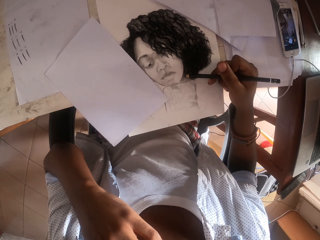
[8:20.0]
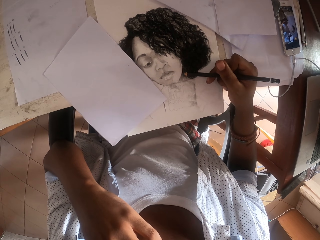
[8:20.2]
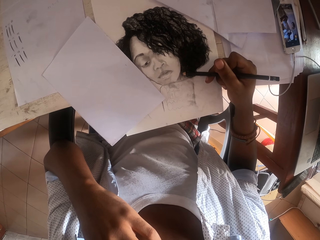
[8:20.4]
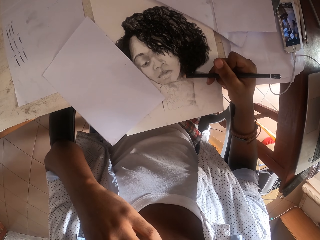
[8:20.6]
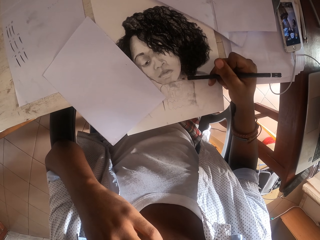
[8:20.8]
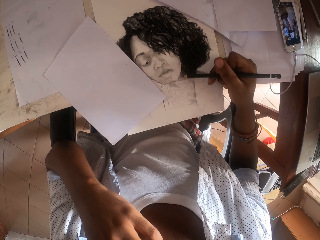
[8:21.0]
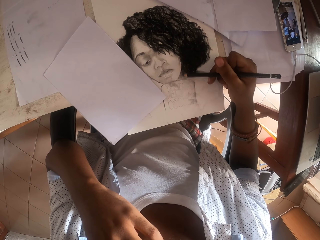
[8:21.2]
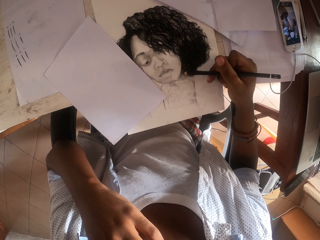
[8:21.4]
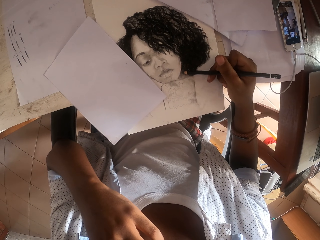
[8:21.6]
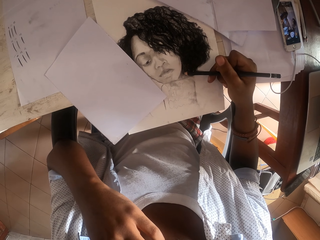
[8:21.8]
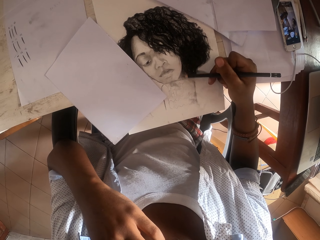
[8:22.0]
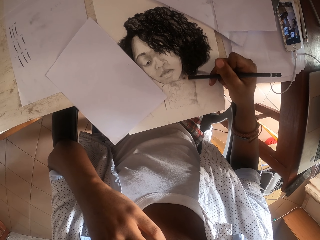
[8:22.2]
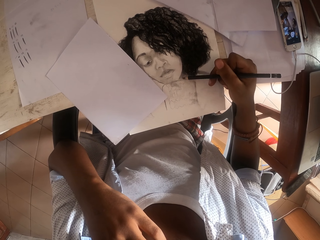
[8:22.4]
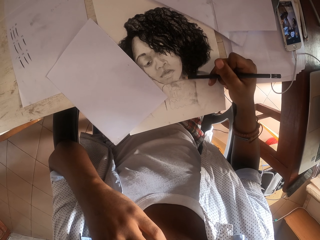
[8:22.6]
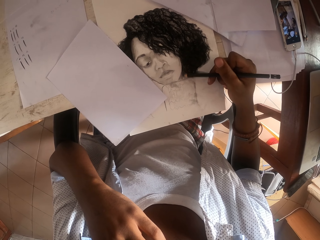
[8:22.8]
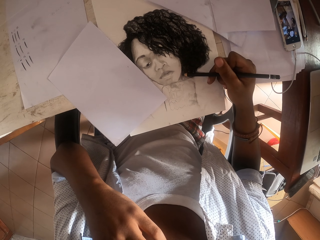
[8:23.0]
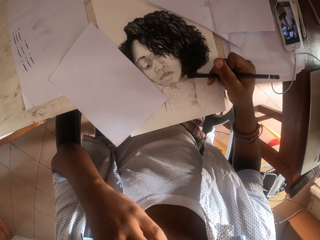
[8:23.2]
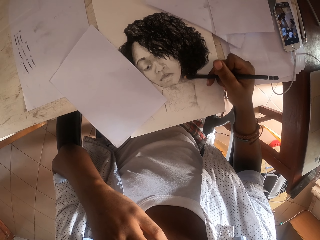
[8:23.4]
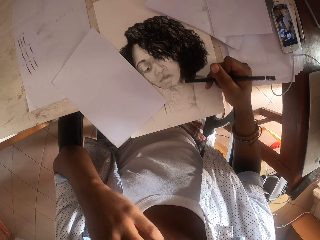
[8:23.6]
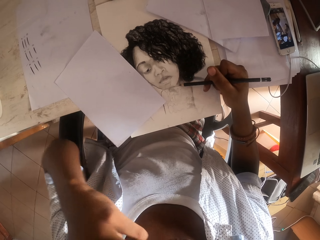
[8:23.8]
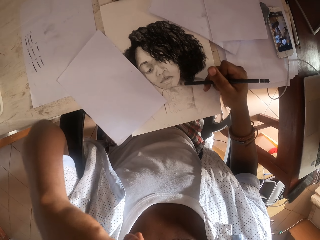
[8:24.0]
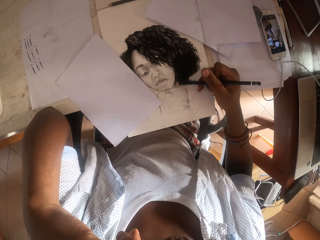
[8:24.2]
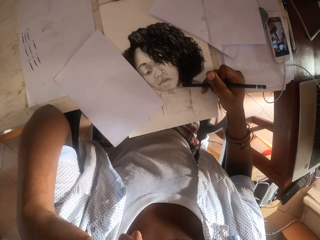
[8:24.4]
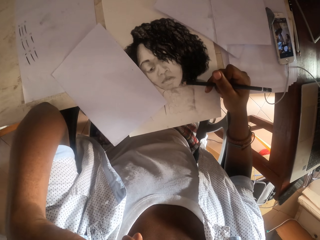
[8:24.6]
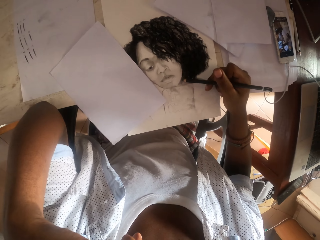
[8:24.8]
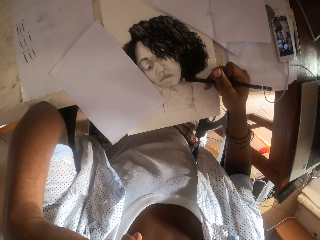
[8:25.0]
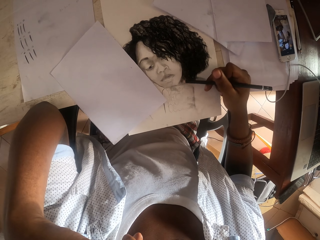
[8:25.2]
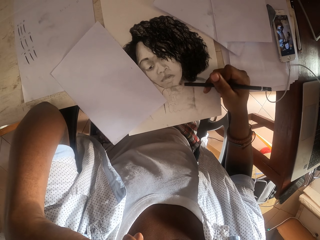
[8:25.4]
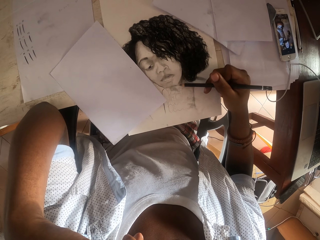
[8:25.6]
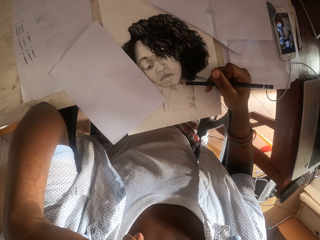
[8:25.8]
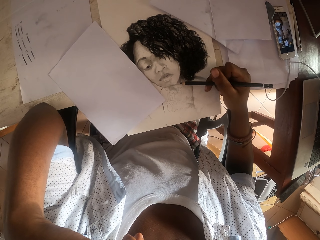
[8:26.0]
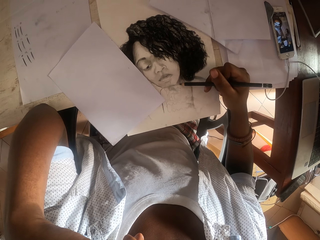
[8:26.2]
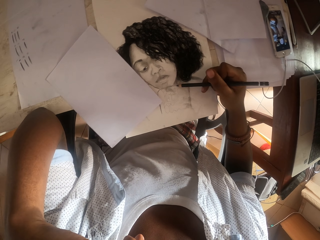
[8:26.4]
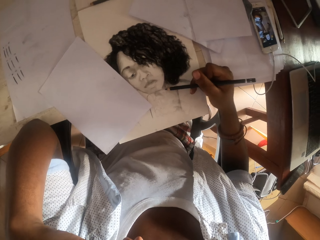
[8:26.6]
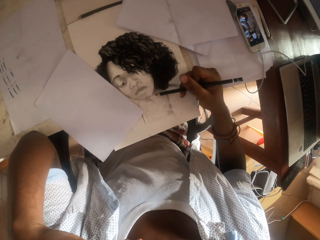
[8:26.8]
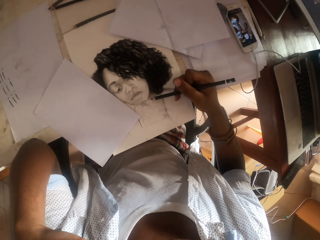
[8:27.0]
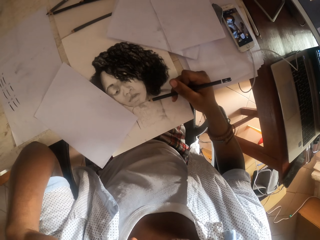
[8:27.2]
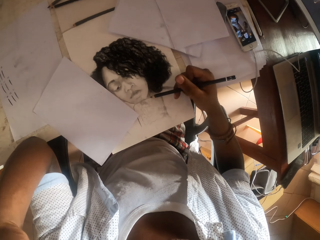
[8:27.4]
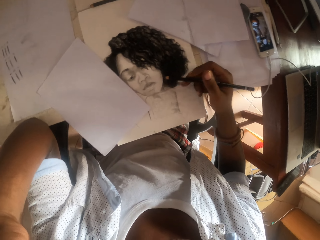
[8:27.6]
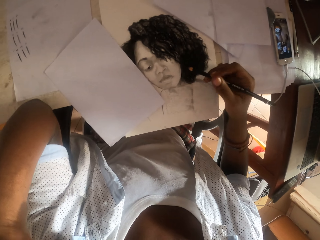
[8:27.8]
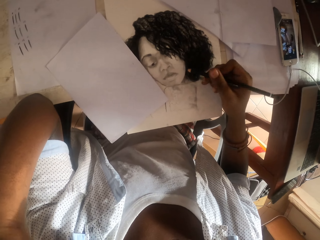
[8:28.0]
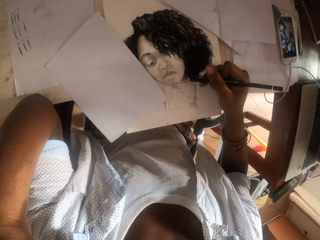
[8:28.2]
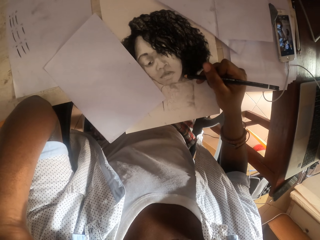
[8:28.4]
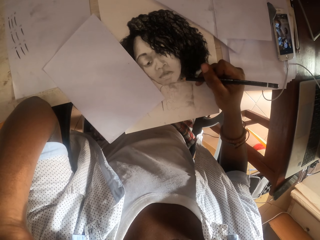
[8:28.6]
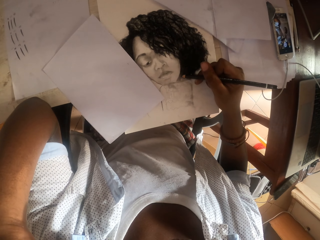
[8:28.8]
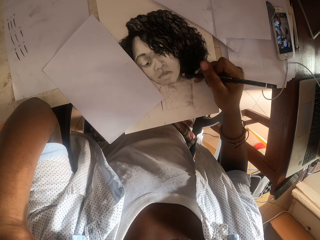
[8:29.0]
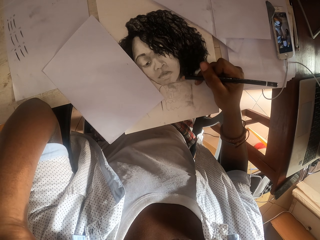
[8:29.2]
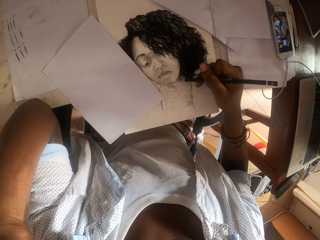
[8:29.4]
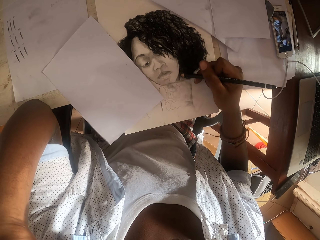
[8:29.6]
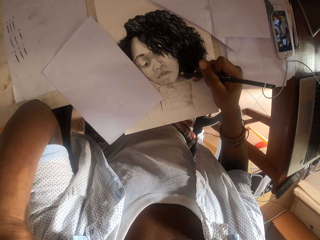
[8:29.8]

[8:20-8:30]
The camera wearer draws on the paper.

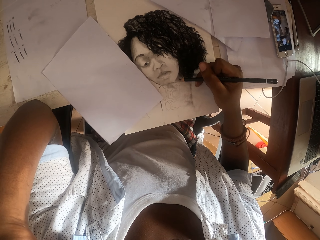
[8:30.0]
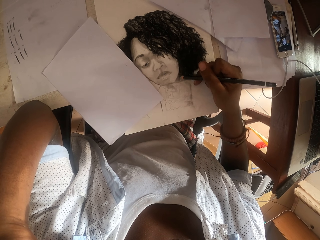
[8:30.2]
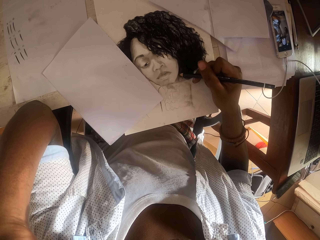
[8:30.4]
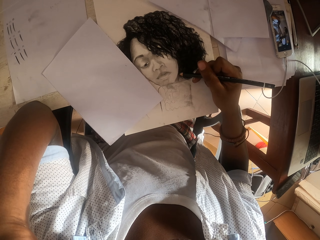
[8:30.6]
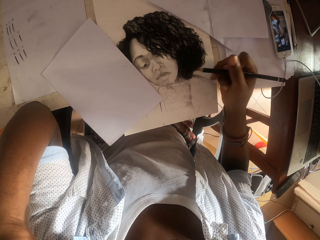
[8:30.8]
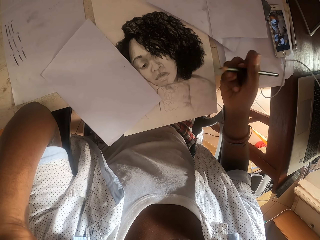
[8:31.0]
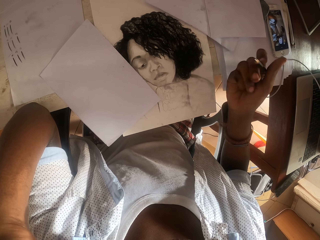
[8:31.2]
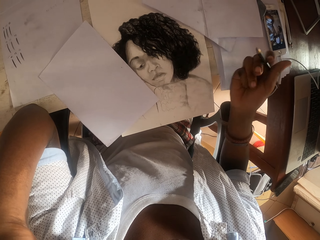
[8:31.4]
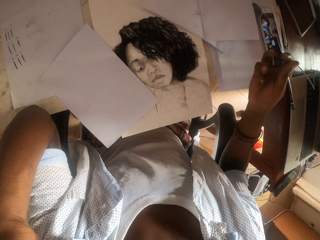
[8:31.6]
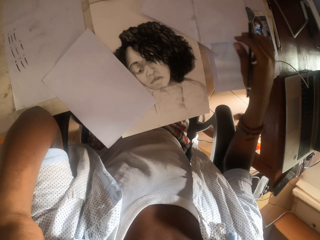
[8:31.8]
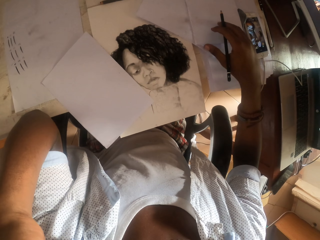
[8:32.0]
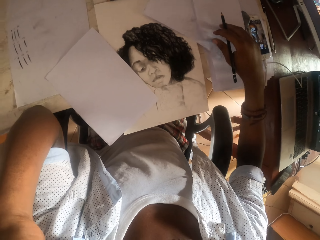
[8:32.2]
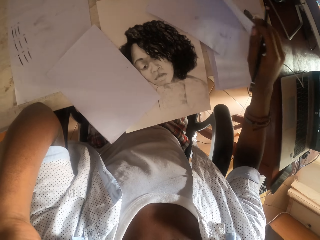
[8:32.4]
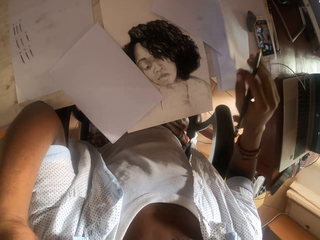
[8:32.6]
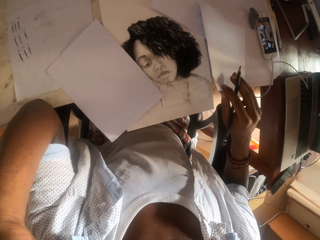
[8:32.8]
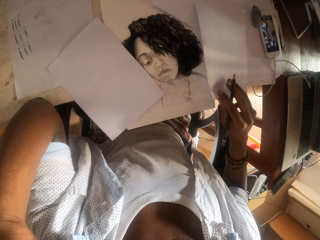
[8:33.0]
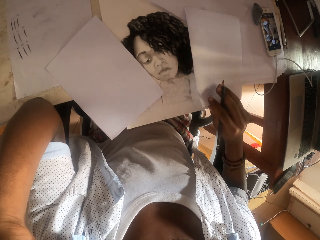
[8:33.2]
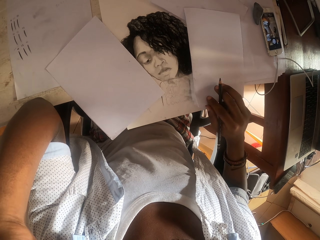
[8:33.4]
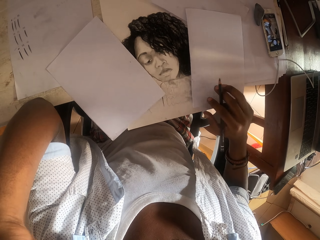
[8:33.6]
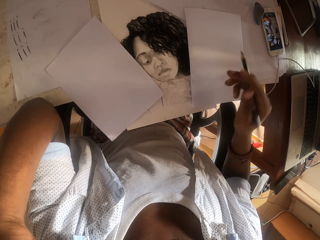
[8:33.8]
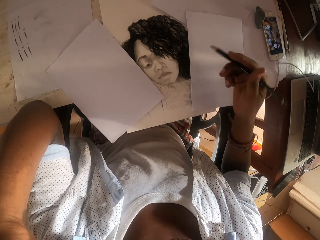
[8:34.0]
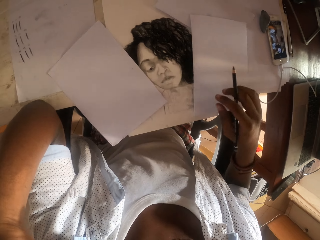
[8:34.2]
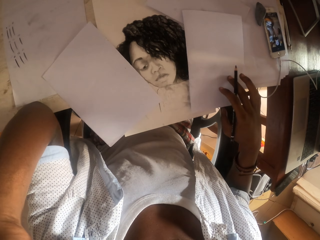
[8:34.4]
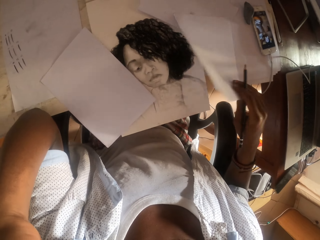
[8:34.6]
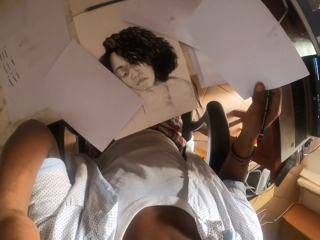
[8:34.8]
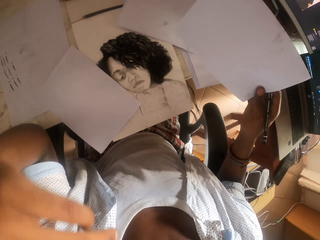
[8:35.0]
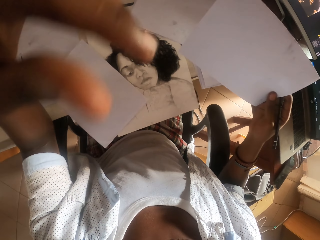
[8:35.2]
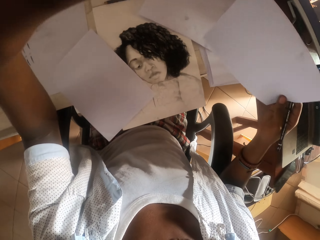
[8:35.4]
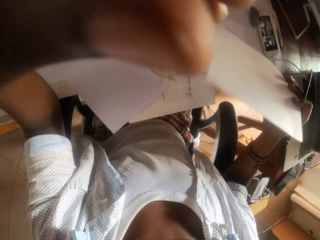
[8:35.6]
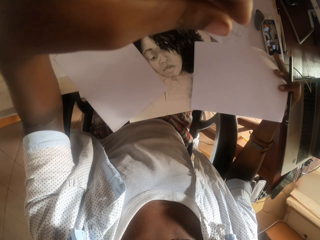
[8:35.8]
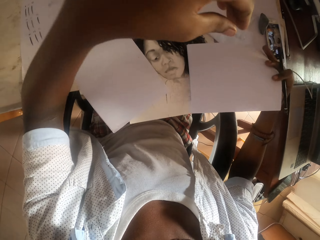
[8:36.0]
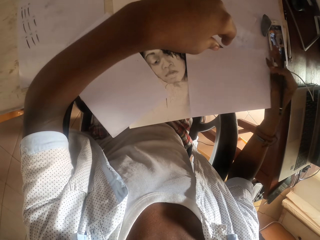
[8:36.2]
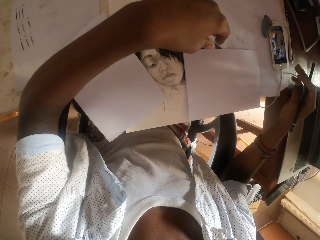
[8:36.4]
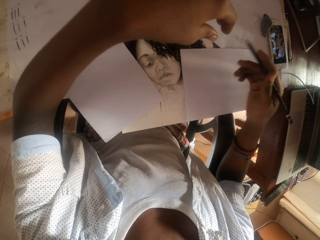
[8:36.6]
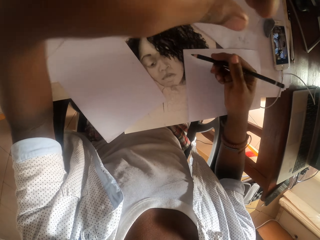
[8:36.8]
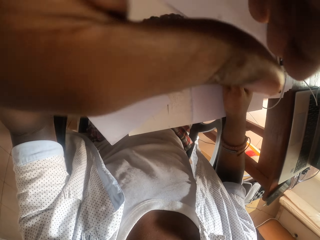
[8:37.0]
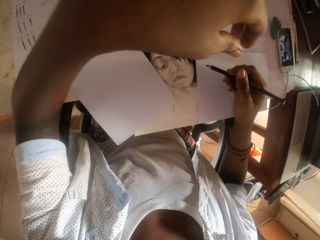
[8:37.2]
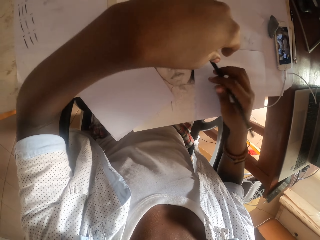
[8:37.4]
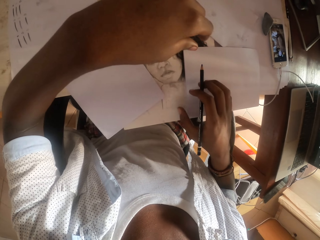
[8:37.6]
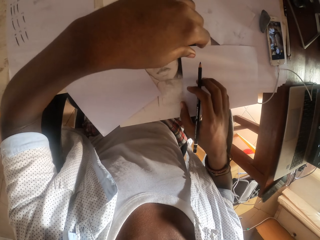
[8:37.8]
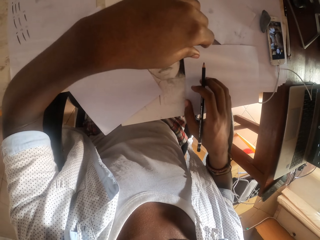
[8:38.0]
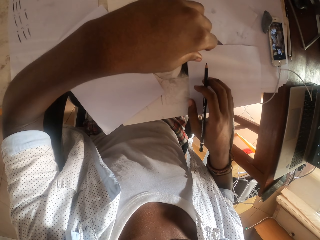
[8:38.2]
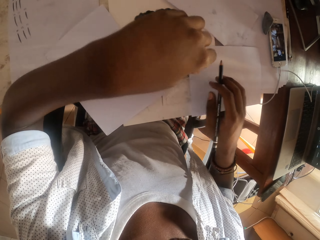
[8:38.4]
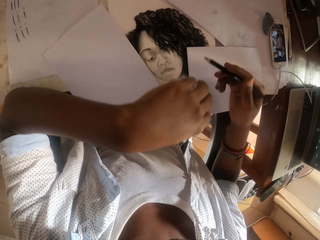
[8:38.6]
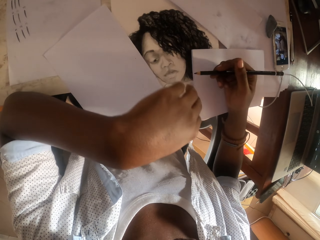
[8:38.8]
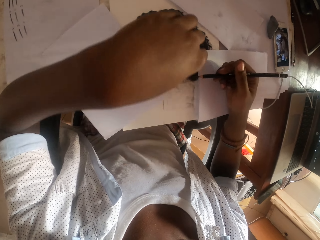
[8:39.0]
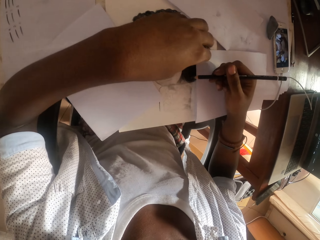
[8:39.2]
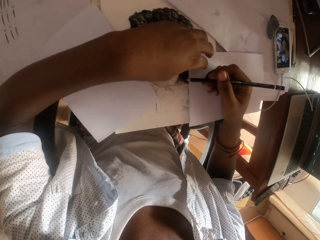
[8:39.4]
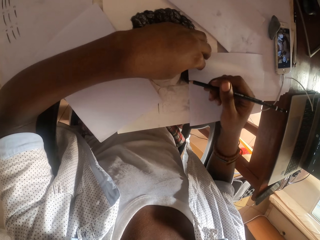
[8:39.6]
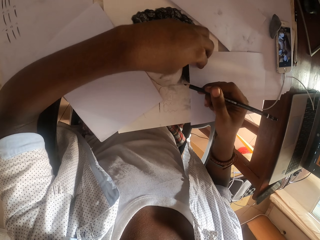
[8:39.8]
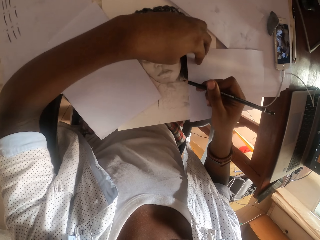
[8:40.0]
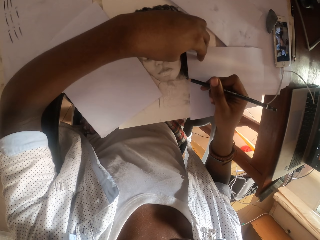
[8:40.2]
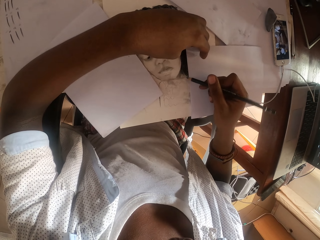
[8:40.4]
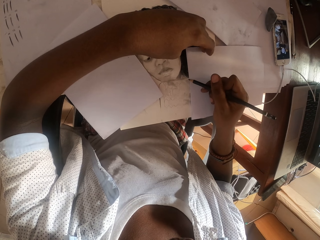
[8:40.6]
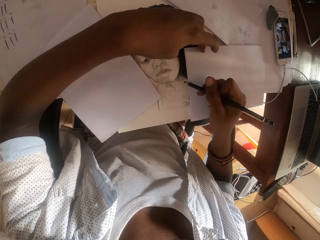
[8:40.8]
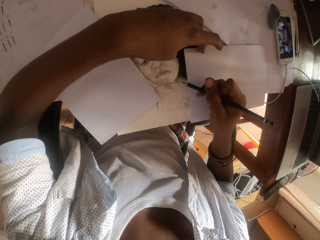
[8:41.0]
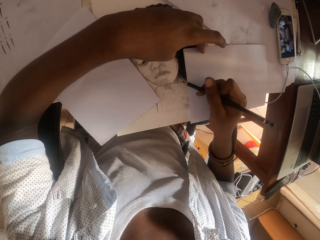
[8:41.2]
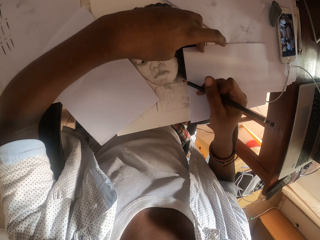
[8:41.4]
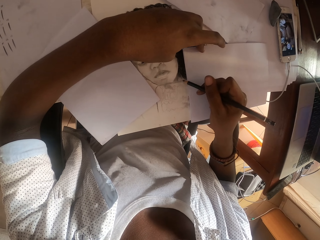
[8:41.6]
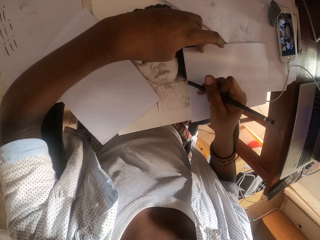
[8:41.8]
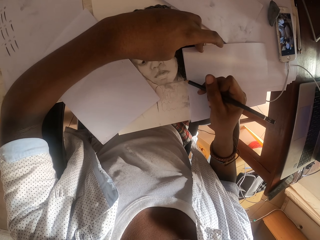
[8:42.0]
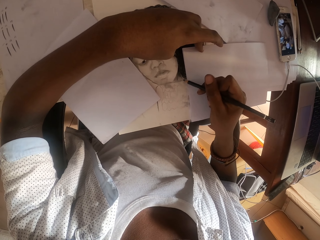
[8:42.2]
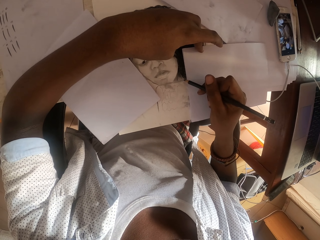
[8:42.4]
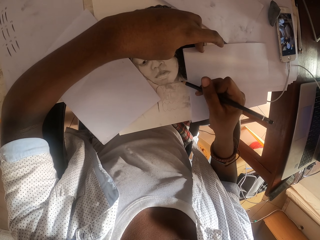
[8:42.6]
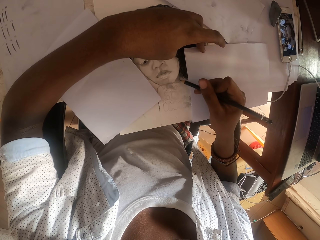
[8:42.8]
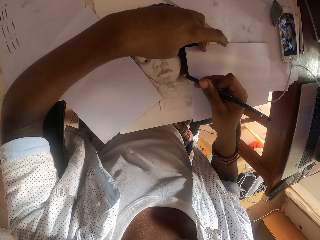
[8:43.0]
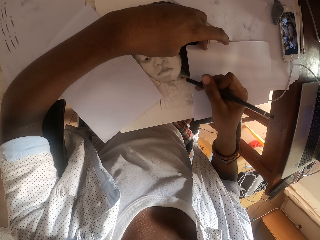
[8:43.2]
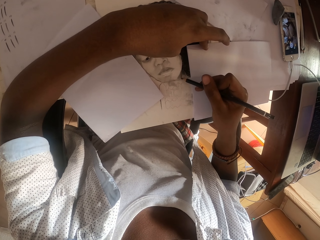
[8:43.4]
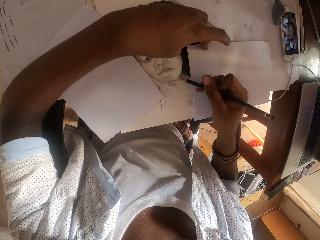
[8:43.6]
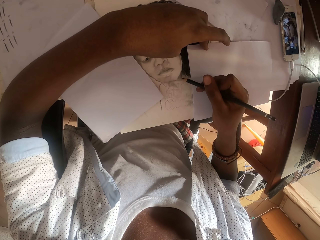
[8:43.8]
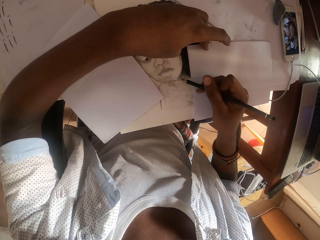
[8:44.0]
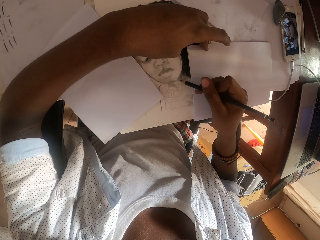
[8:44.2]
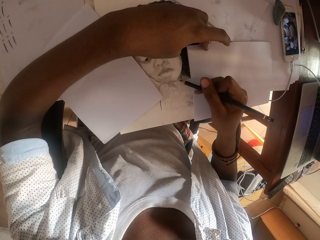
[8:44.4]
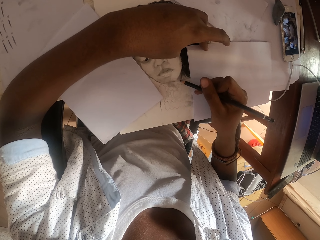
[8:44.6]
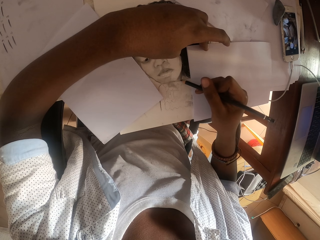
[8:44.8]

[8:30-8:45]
The camera wearer moves a paper. He picks up the sheet of paper and puts the sheet of paper down. He lifts the paper with his right hand, turns the paper, places the paper on the table, and holds the paper with his left hand. He sketches a photo.
